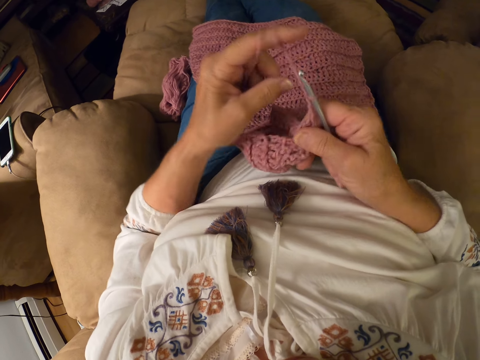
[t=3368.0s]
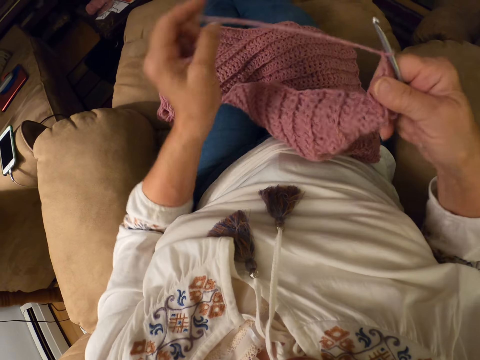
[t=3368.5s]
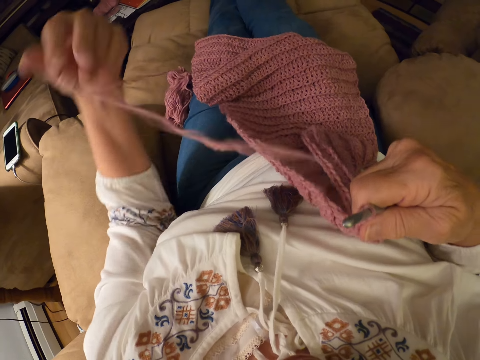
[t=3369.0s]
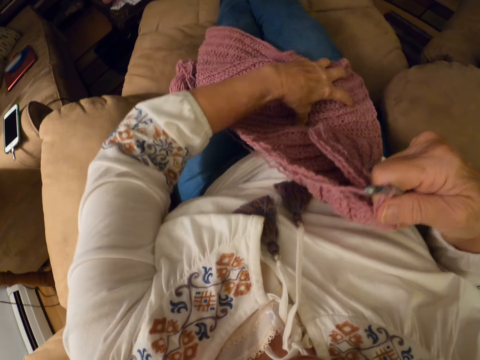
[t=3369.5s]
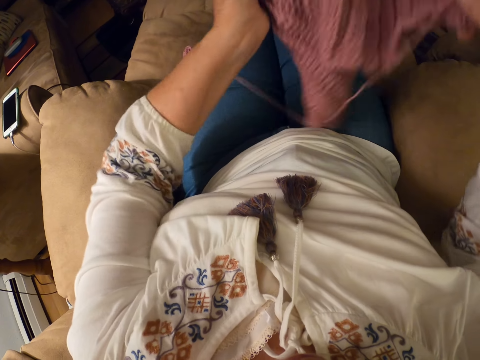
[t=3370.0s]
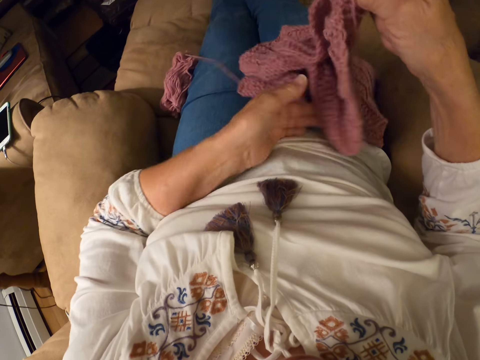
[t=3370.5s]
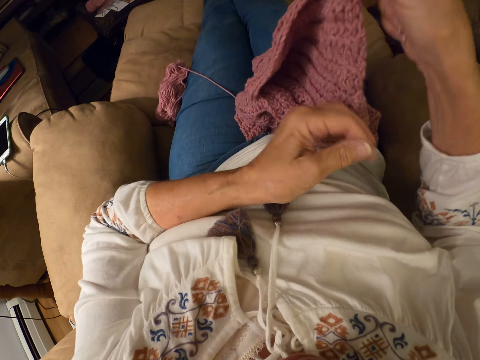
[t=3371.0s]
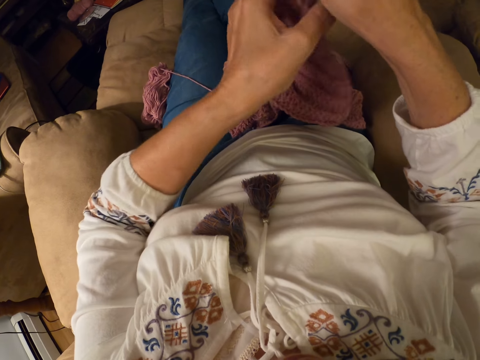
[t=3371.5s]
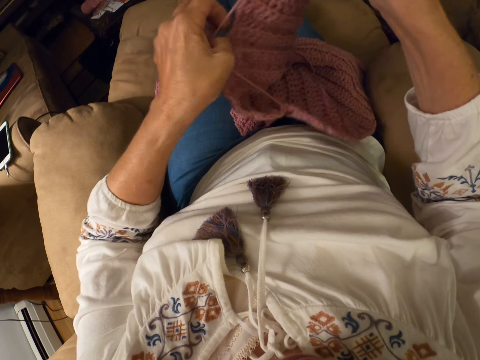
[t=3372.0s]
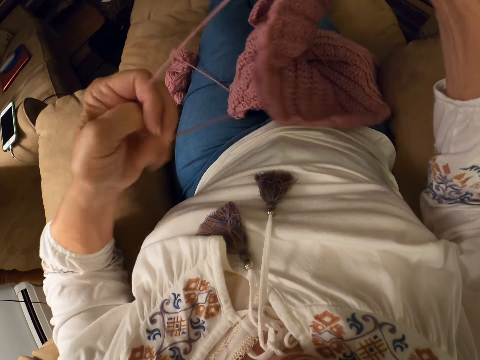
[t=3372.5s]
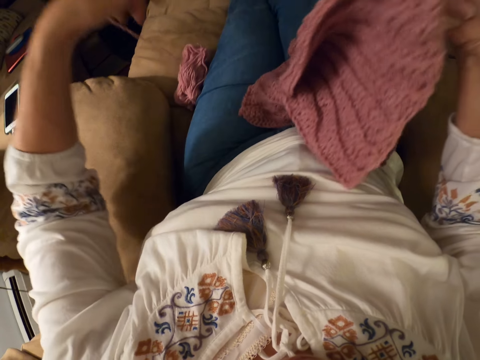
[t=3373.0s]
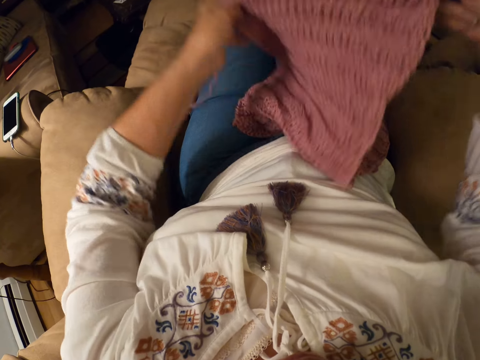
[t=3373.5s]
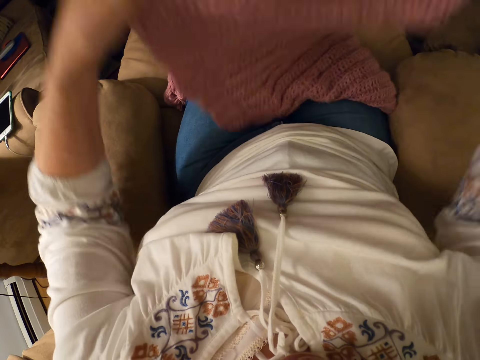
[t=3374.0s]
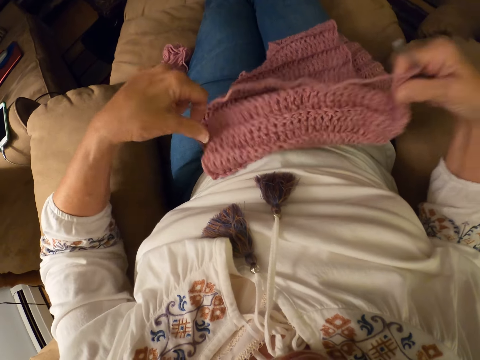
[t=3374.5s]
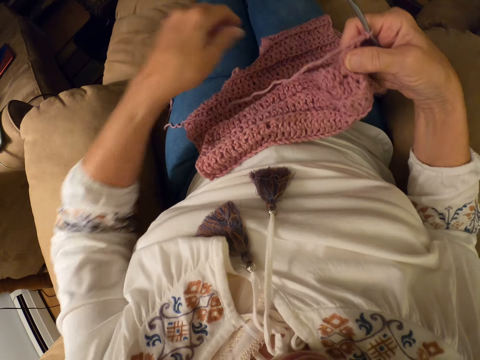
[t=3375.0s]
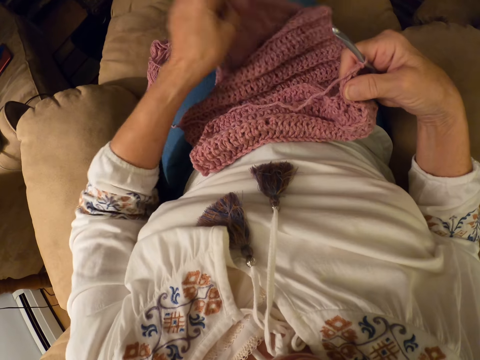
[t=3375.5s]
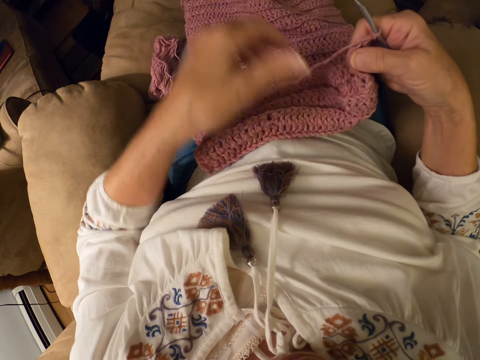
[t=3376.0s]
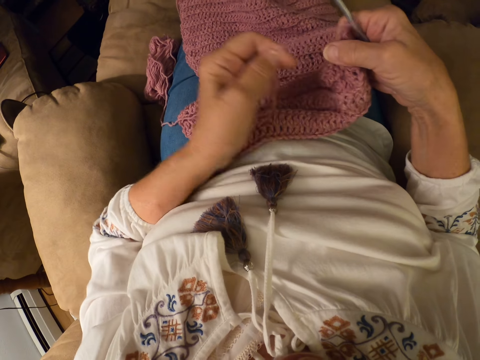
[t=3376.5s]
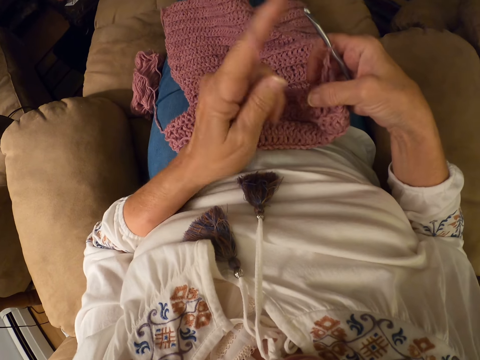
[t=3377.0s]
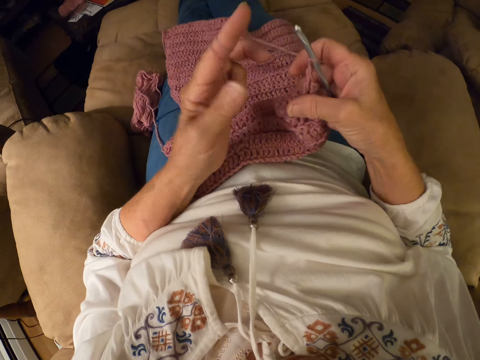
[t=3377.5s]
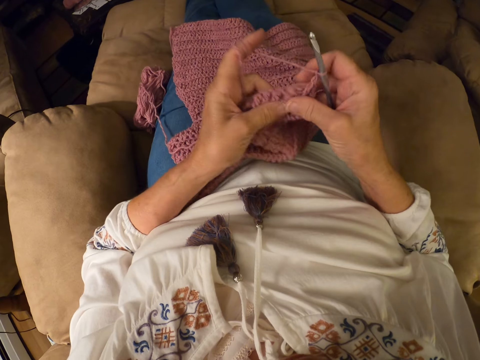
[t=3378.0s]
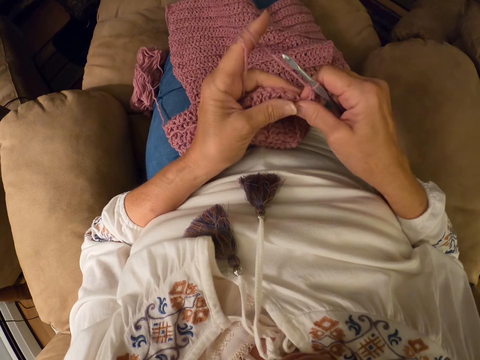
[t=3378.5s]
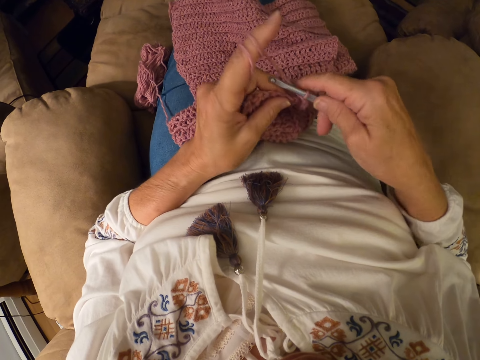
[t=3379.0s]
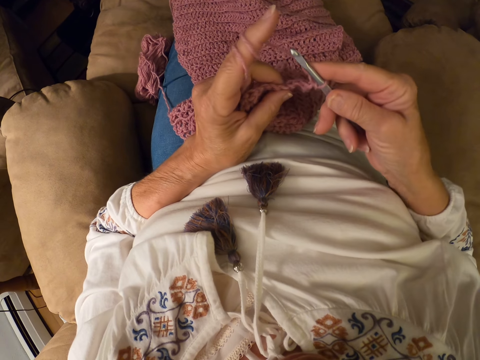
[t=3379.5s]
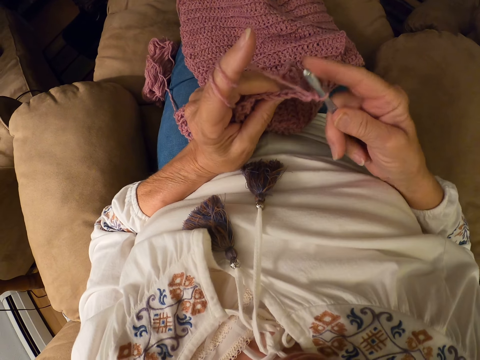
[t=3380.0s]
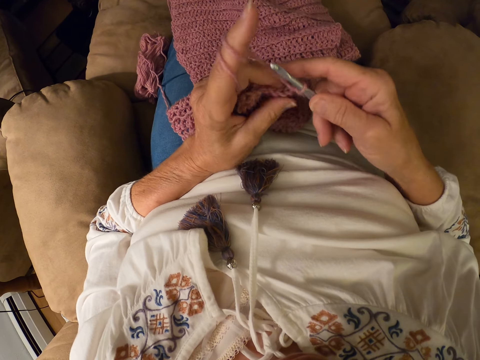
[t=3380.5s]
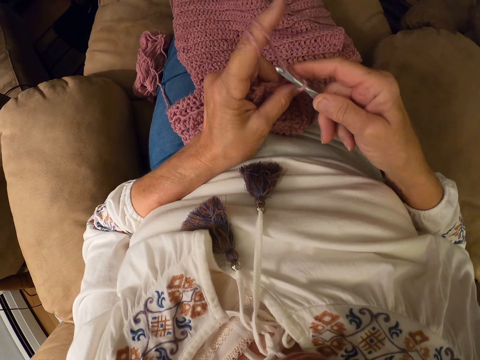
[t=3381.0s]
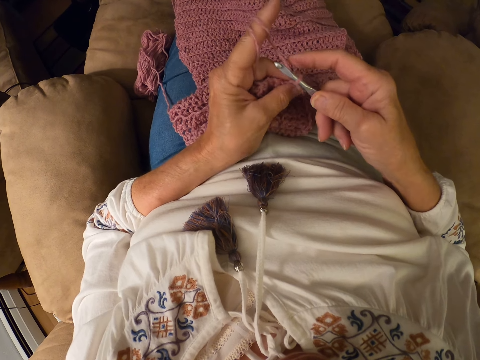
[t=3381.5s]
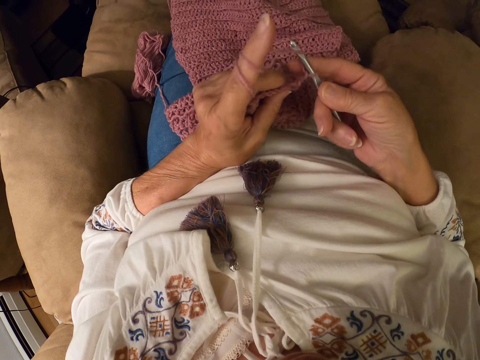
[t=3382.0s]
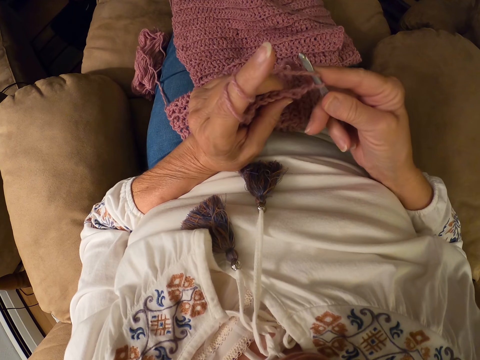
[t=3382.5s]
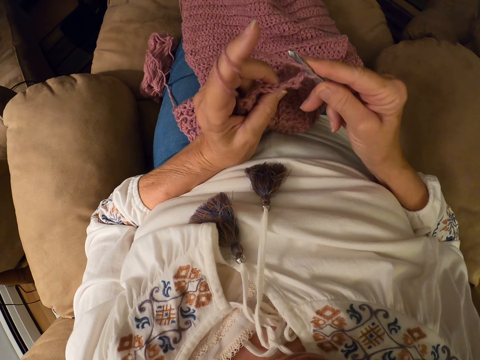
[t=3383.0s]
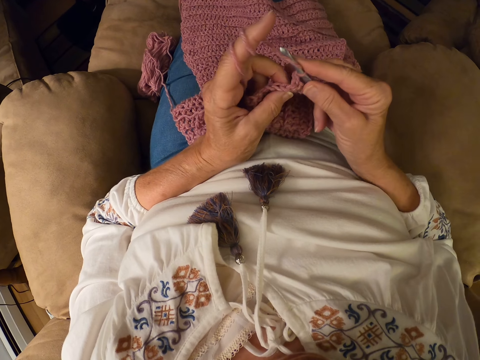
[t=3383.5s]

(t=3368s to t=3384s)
The camera wearer removes her left index finger from the yarn. She pulls the thread and picks up the fabric. She adjusts the crochet on her lap with her left hand. She overturns the fabric. She pulls the thread. She lifts the fabric, puts the fabric on her thighs, and spreads the fabric on her thighs. She removes her left hand on the crochet hook. She holds the thread. She winds the yarn on her left index finger. She crochets the yarn with the crochet hook.

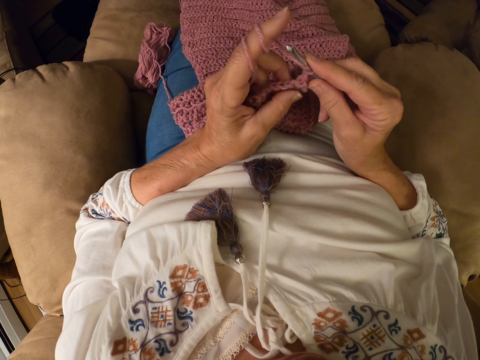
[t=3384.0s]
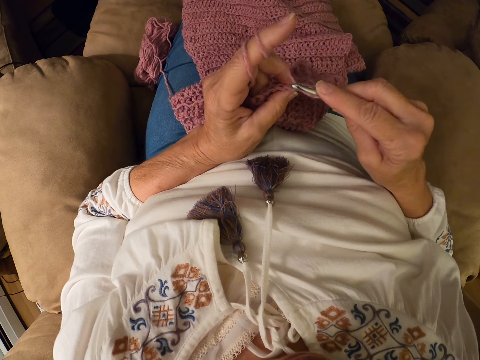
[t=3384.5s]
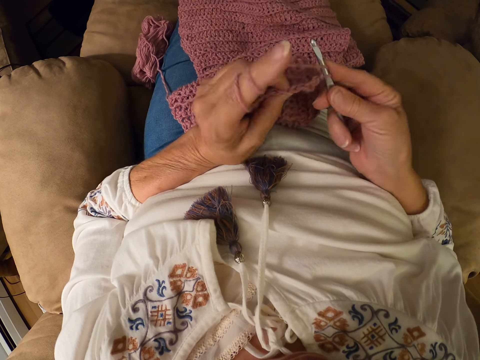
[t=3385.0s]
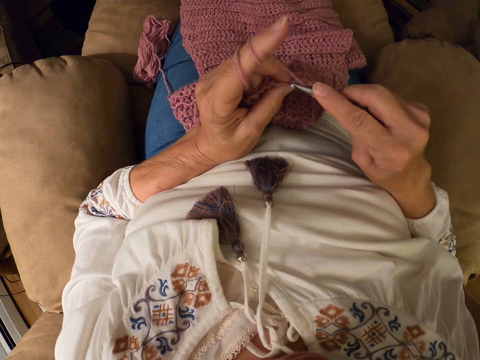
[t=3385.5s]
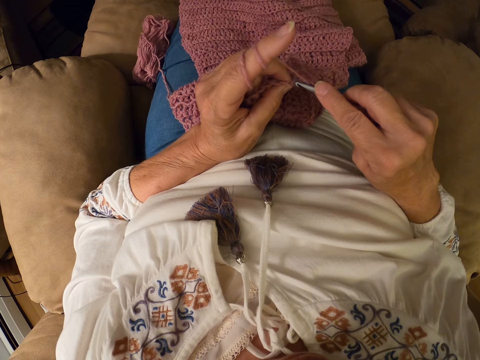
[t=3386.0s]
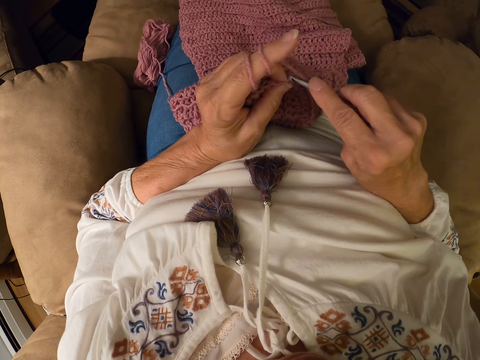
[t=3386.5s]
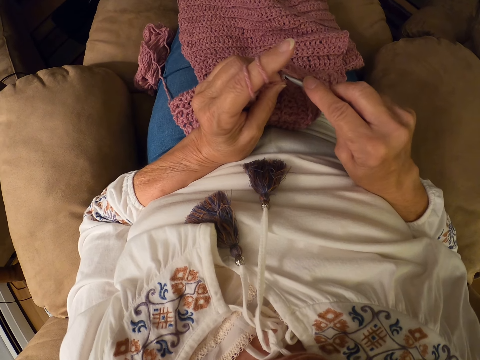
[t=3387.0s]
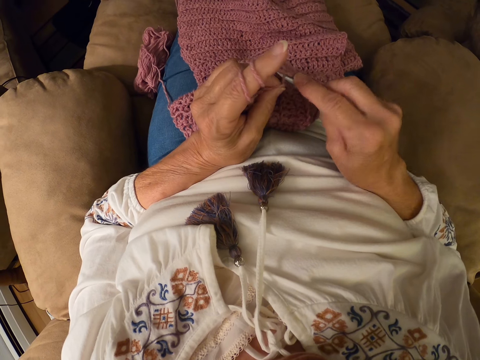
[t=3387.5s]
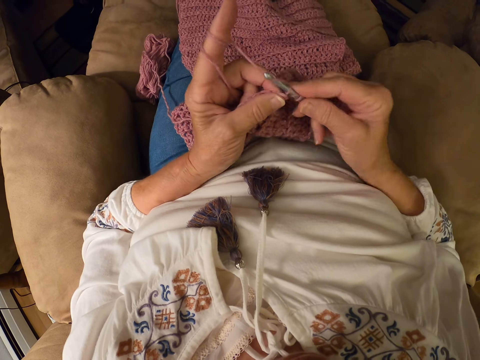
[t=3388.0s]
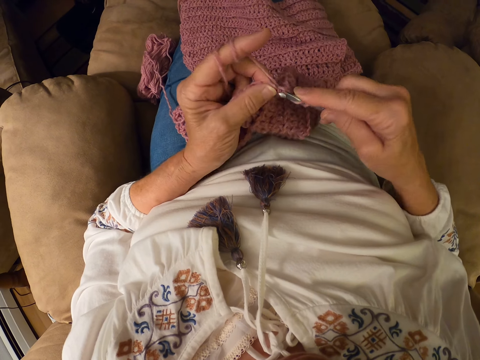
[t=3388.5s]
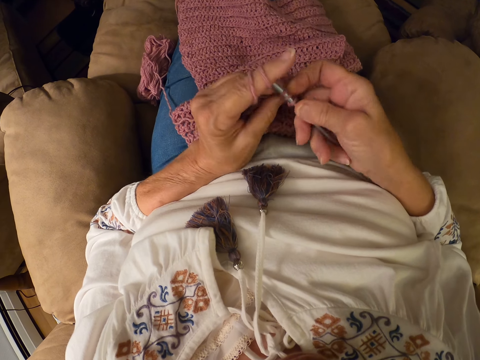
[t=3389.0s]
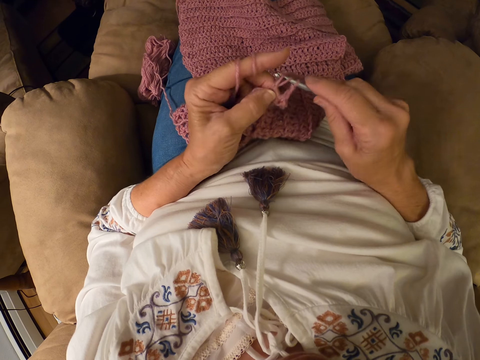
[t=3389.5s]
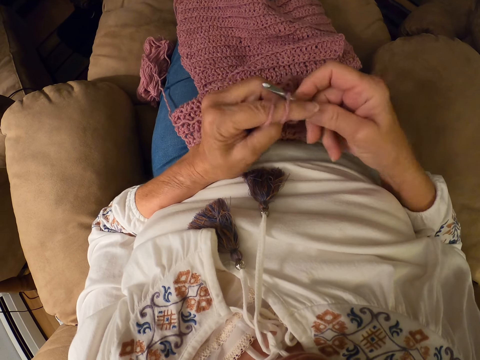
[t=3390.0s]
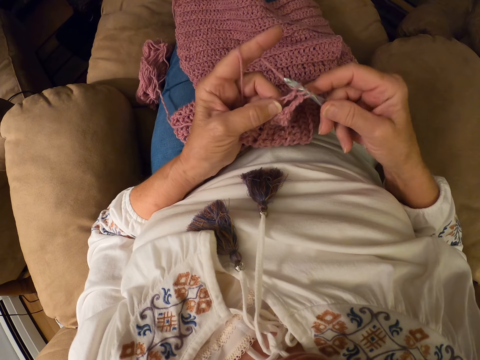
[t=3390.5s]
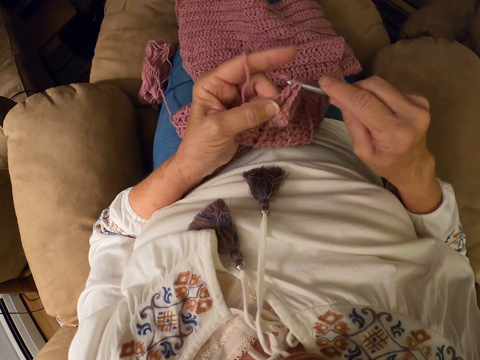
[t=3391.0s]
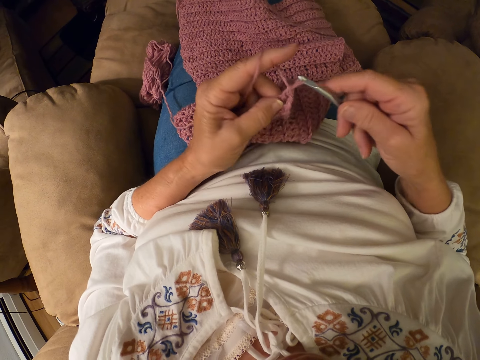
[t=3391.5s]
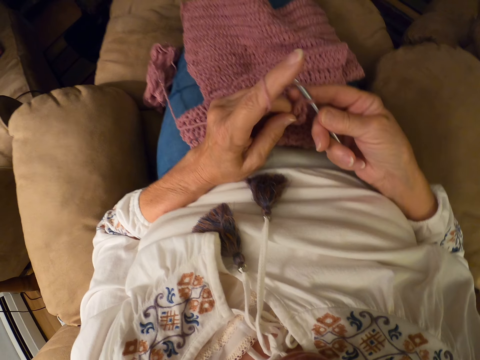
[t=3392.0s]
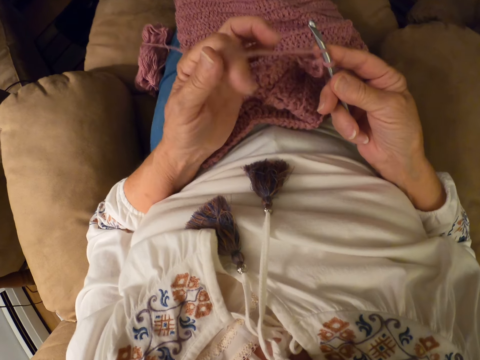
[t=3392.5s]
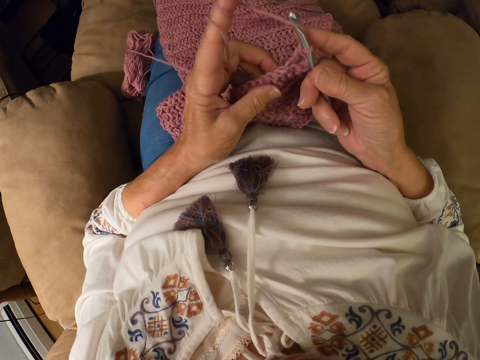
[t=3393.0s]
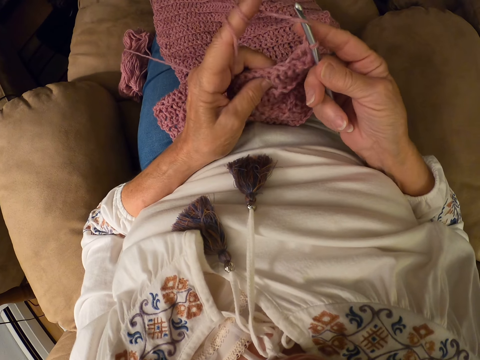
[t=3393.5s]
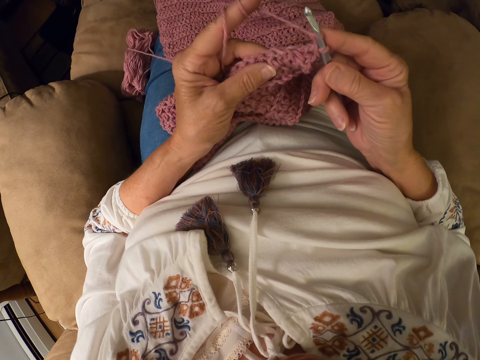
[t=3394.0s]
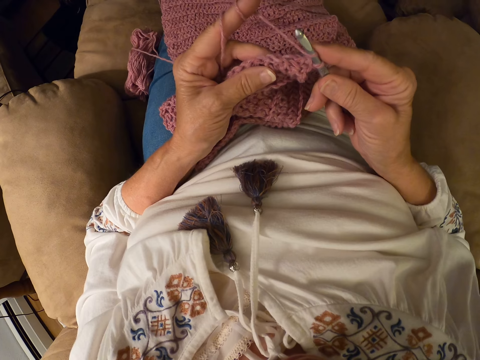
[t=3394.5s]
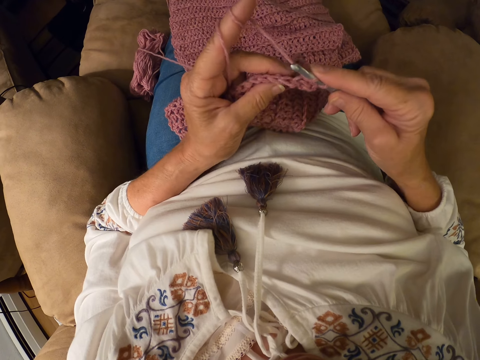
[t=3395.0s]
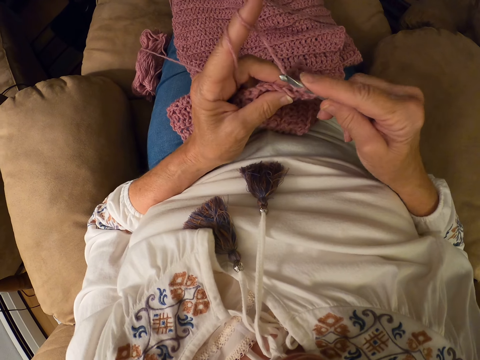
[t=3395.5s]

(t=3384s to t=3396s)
The camera wearer knits a fabric with a crochet hook. She winds the yarn on her left index finger.
